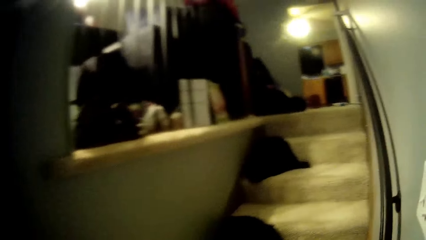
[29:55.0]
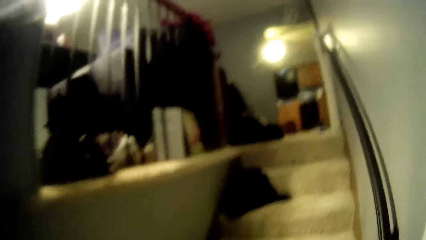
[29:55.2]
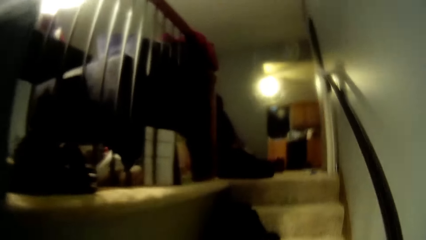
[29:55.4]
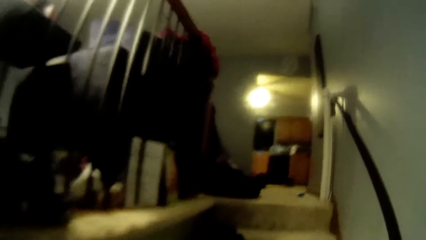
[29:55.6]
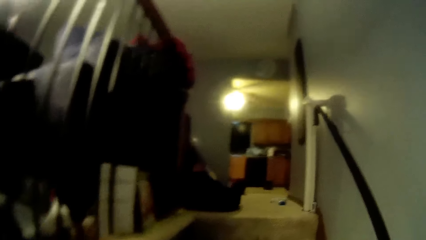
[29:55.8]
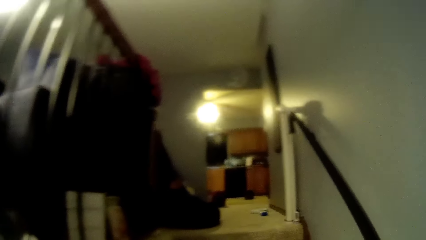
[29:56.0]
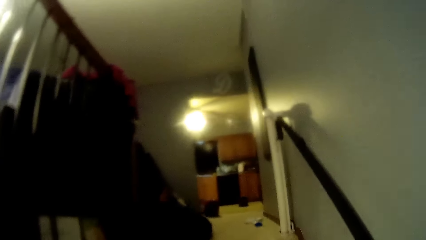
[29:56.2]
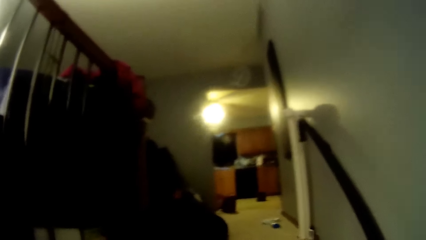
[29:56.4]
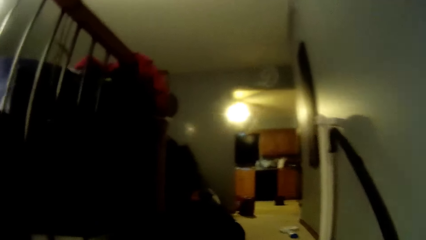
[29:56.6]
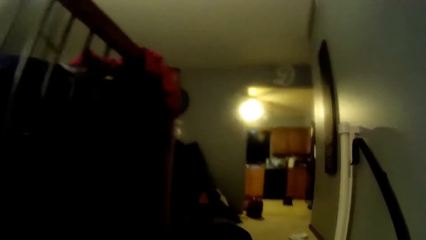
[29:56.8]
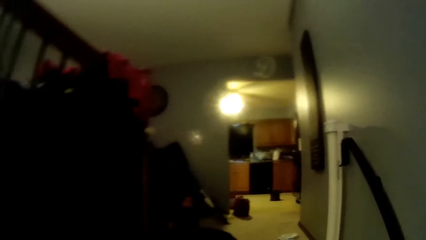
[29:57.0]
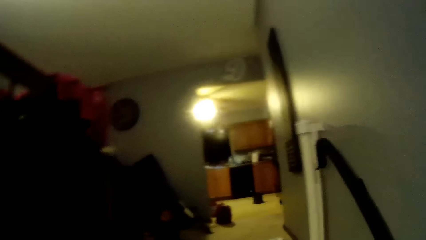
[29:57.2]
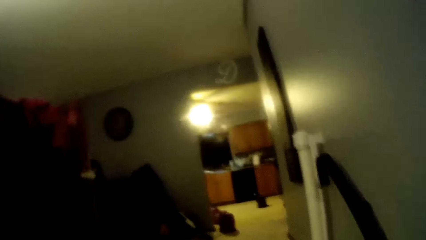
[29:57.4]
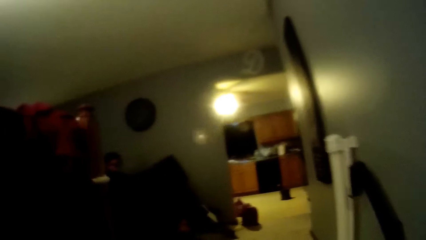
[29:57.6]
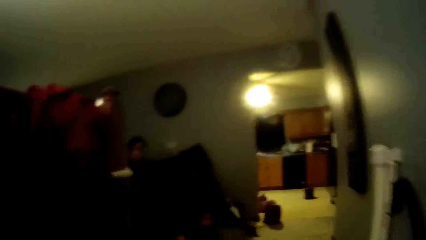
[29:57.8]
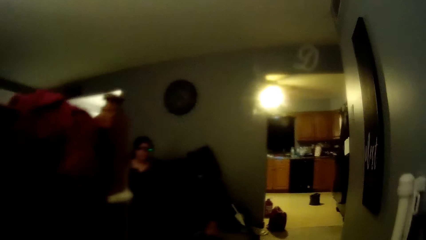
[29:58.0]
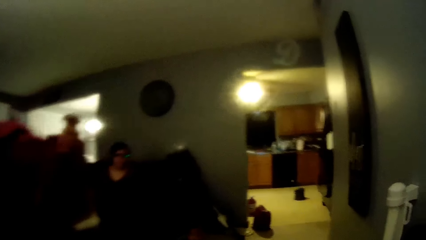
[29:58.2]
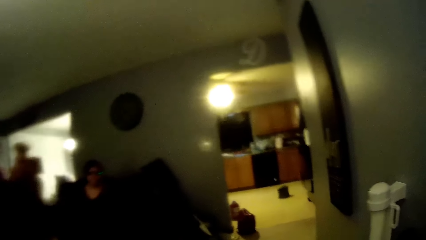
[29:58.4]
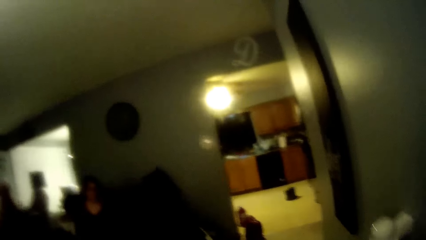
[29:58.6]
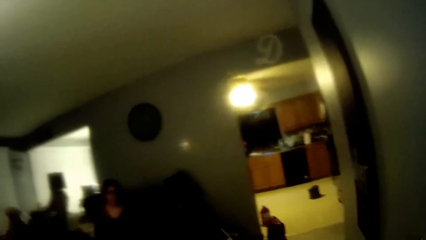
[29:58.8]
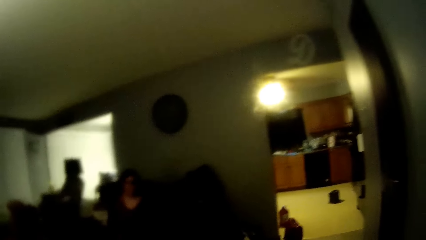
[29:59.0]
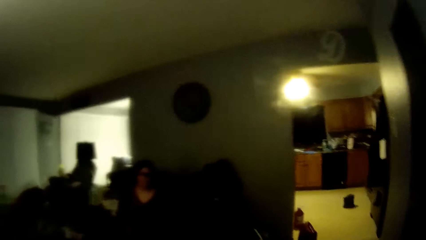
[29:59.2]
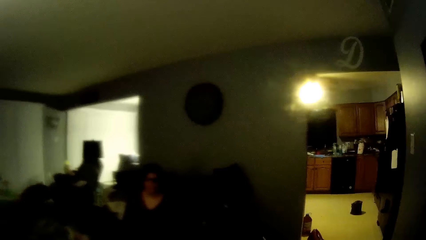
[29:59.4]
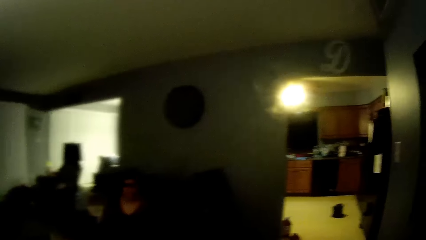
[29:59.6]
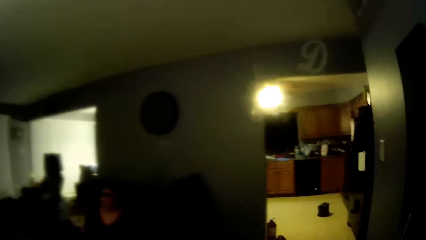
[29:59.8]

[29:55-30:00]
The camera wearer climbs a staircase. They interact with a woman. They talk.
